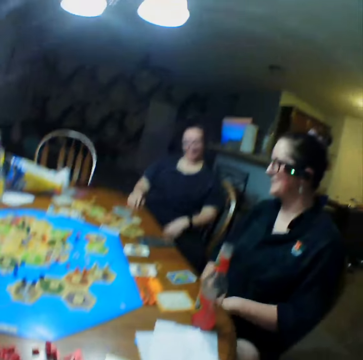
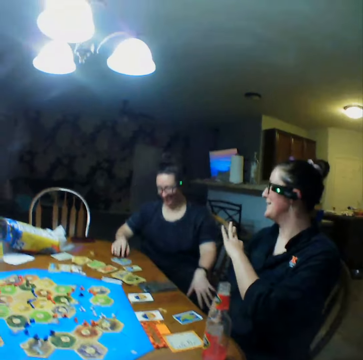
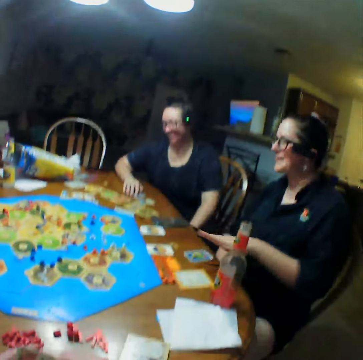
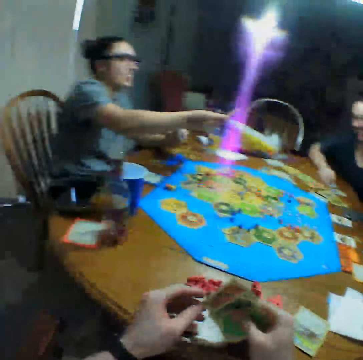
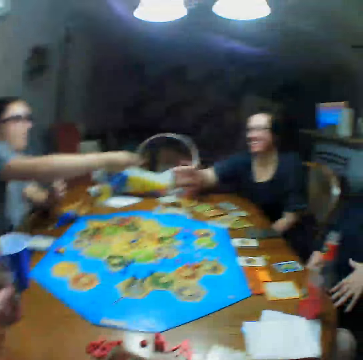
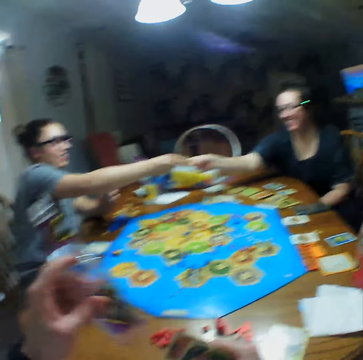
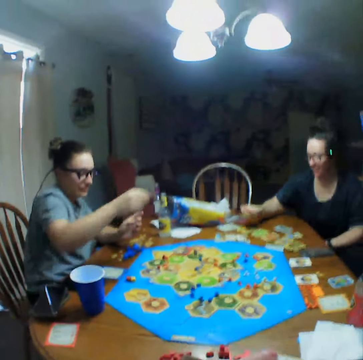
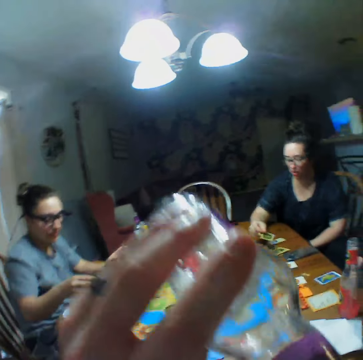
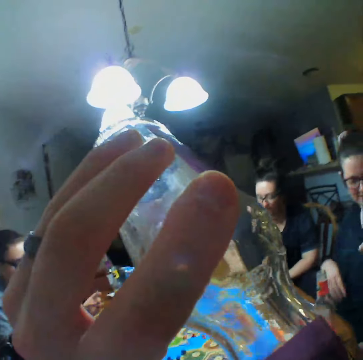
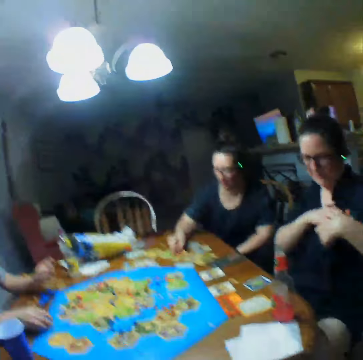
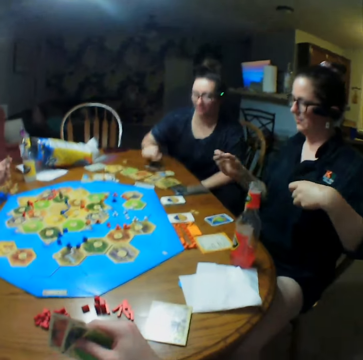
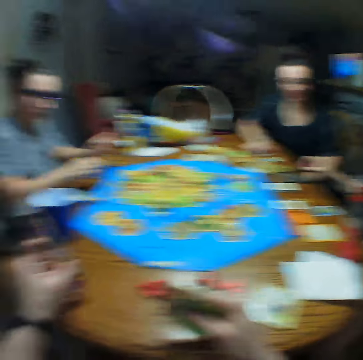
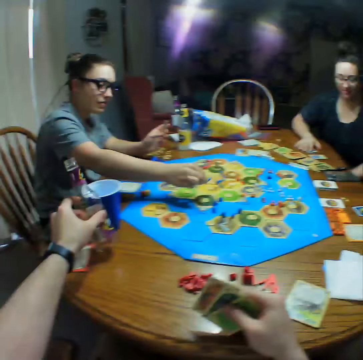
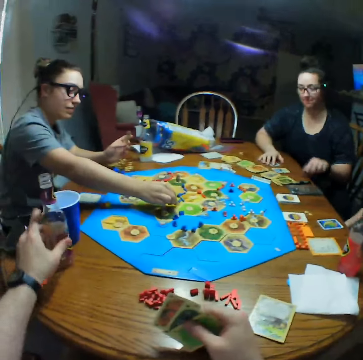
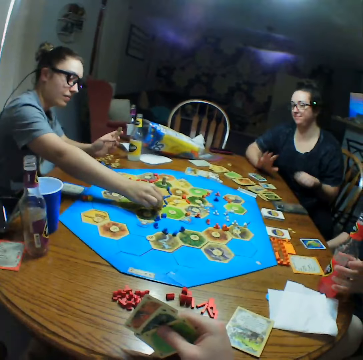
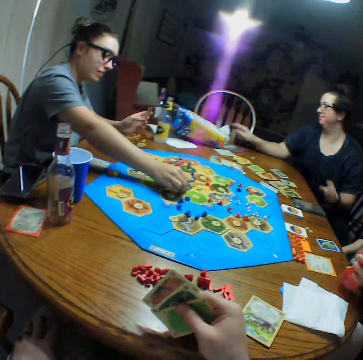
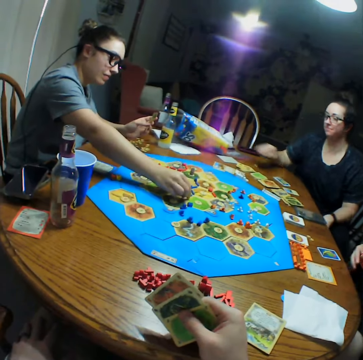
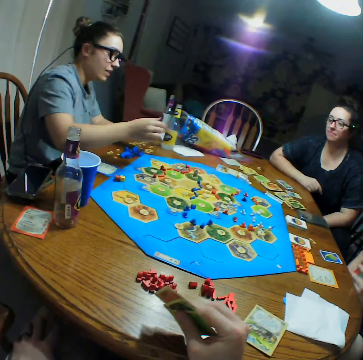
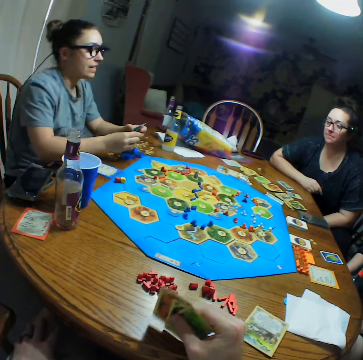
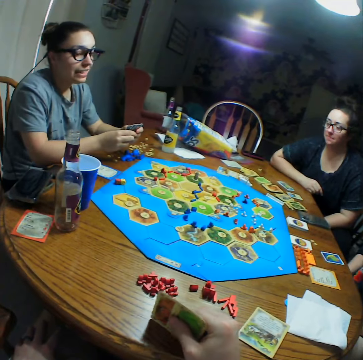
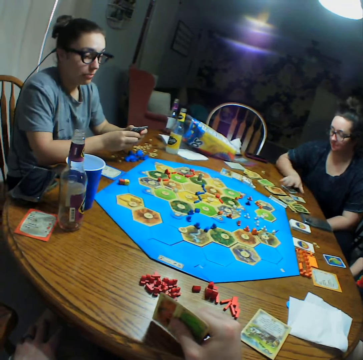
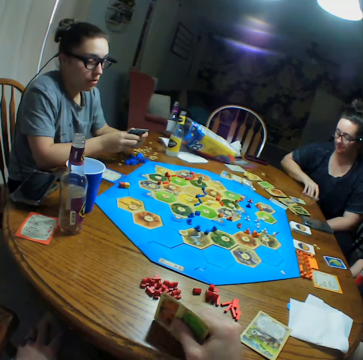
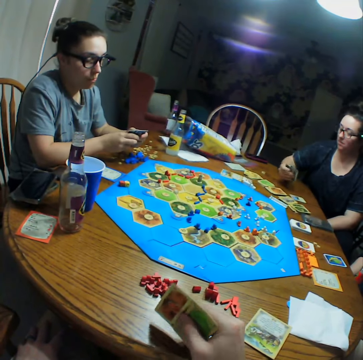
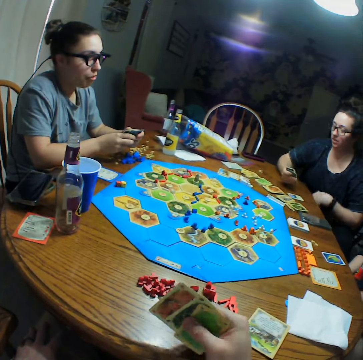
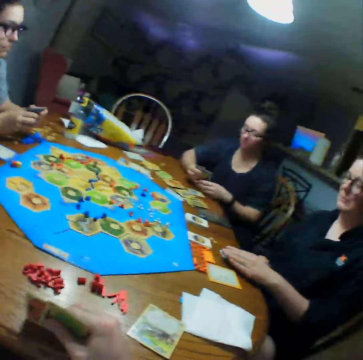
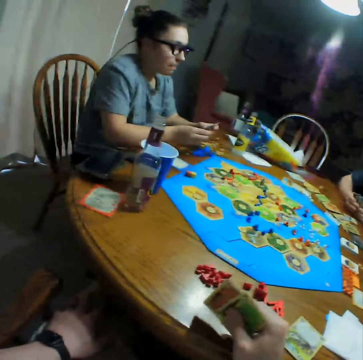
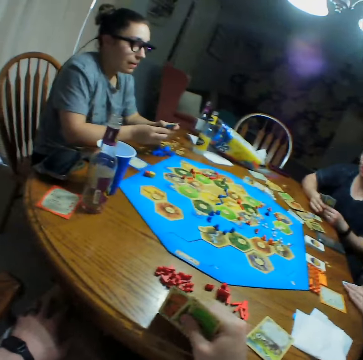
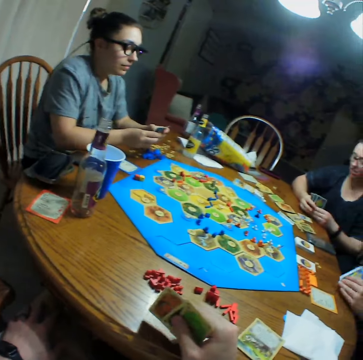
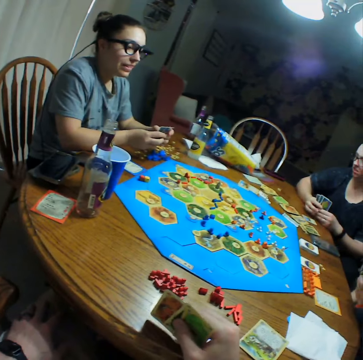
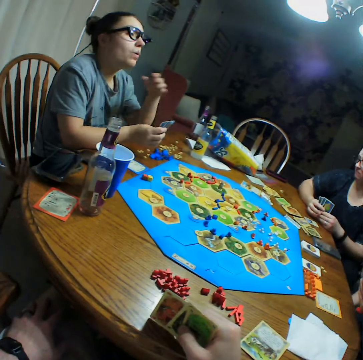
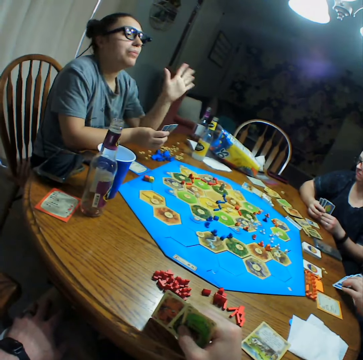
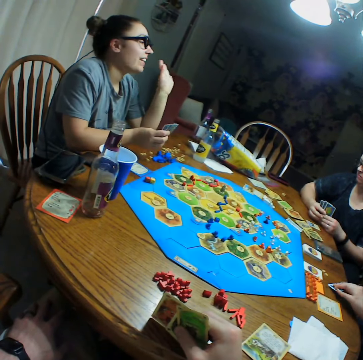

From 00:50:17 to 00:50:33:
A woman talks to another woman. A third woman gives cards to the second woman. The camera wearer drinks a bottle of water. The first woman puts a pen on the table. The camera wearer puts the bottle on the table. The third woman moves pieces on the board. The third woman talks. The first woman talks.

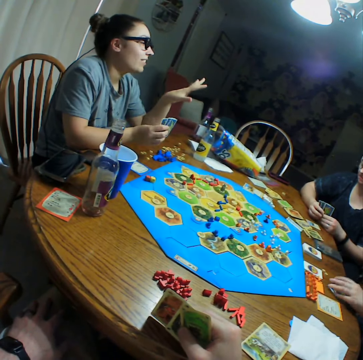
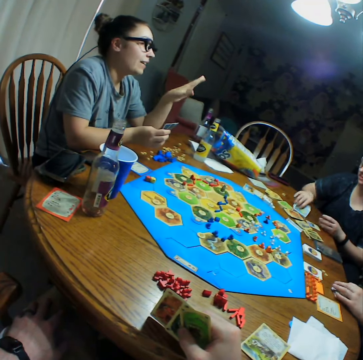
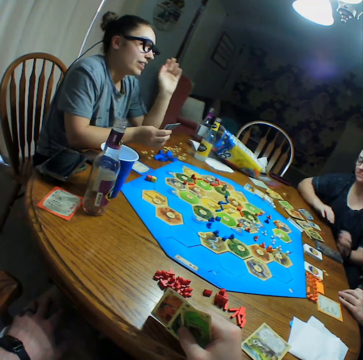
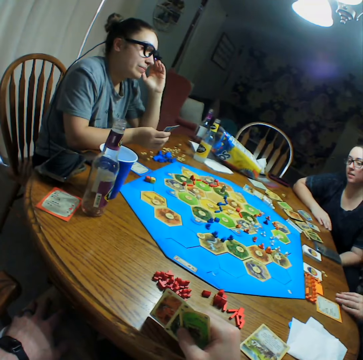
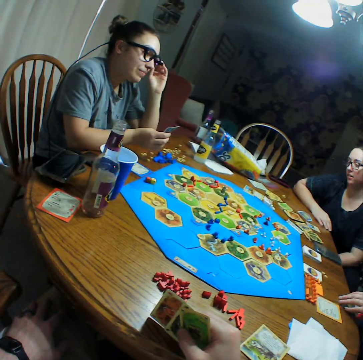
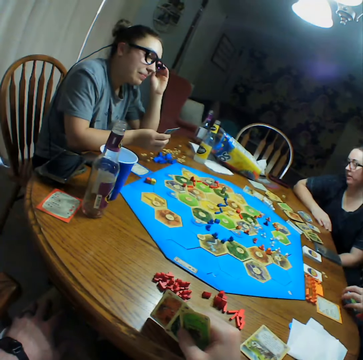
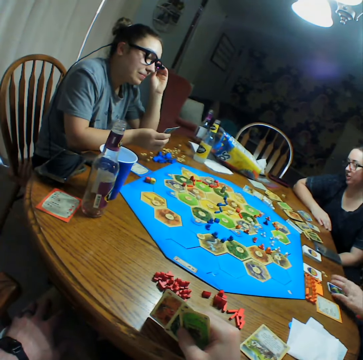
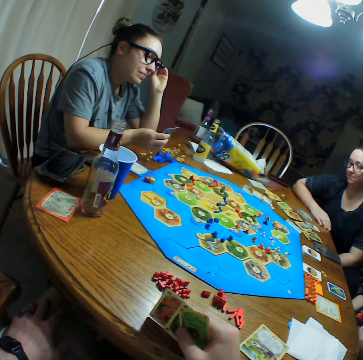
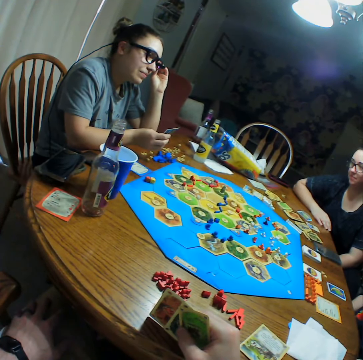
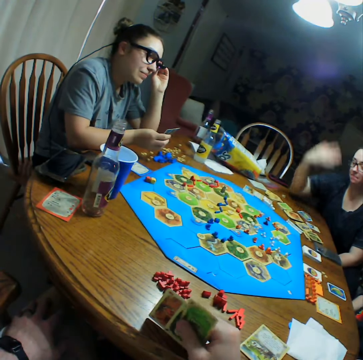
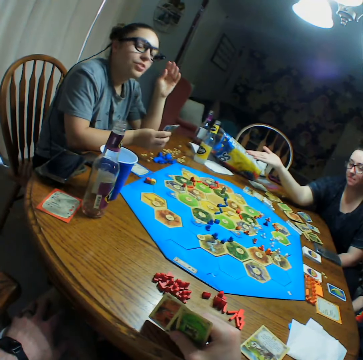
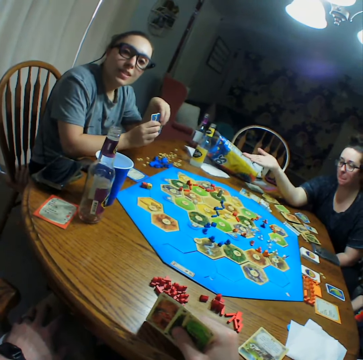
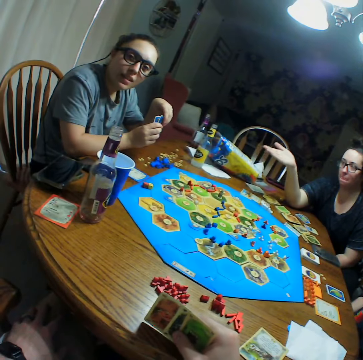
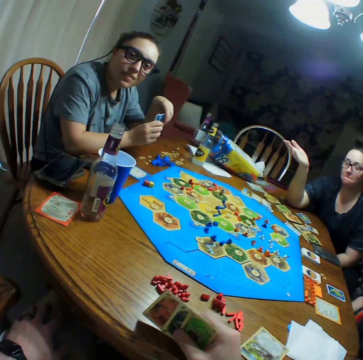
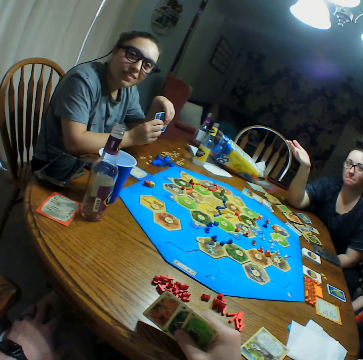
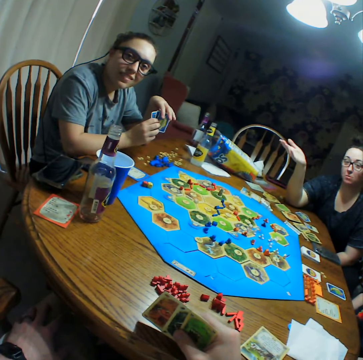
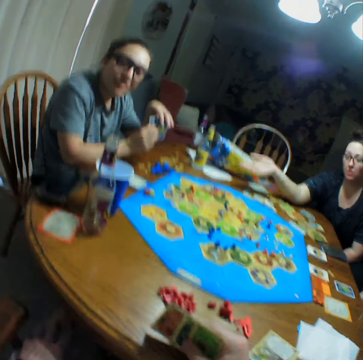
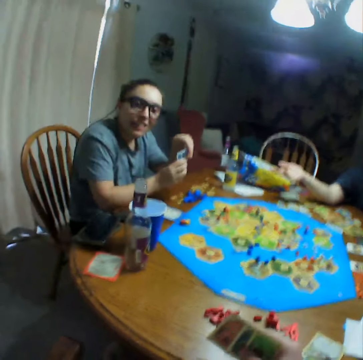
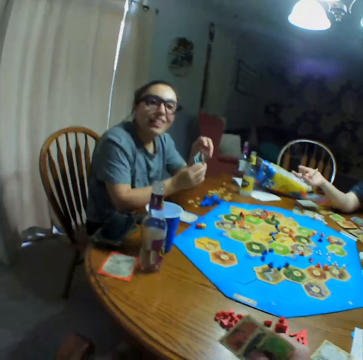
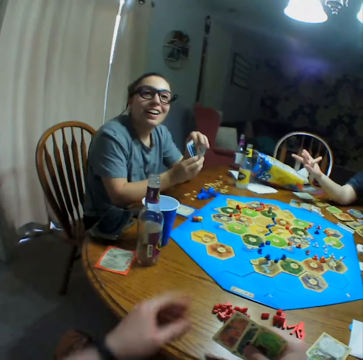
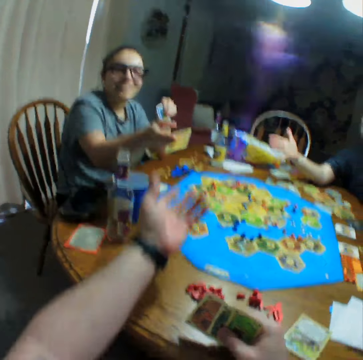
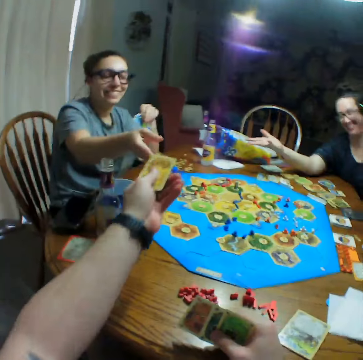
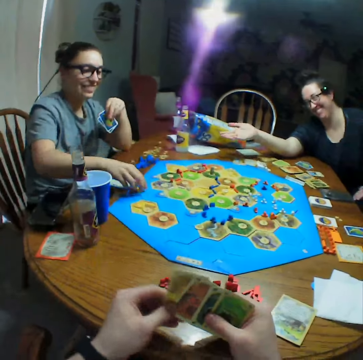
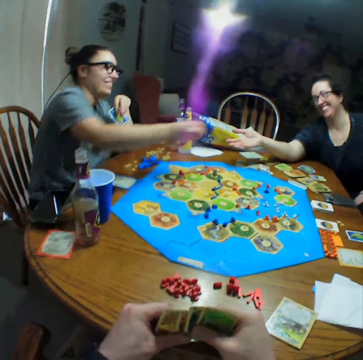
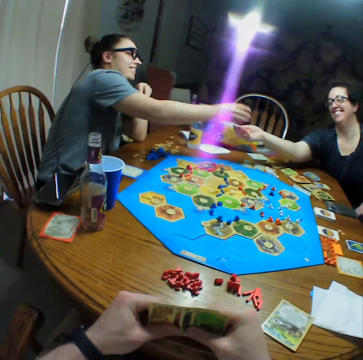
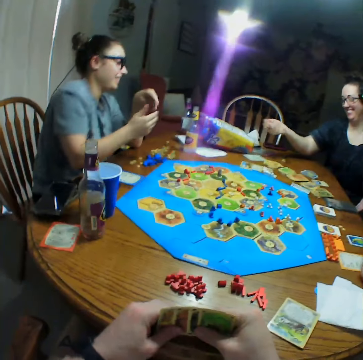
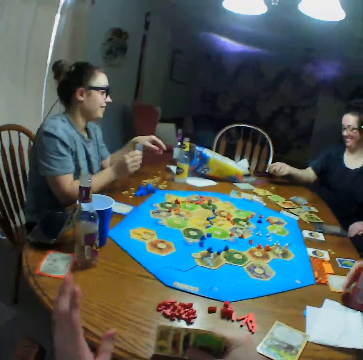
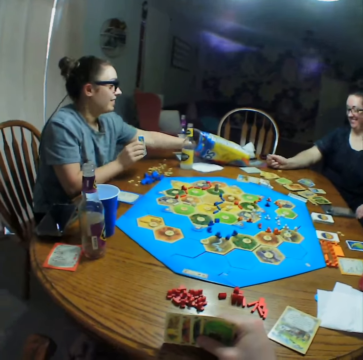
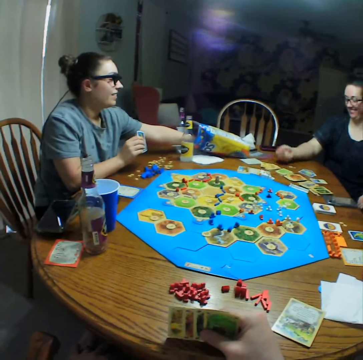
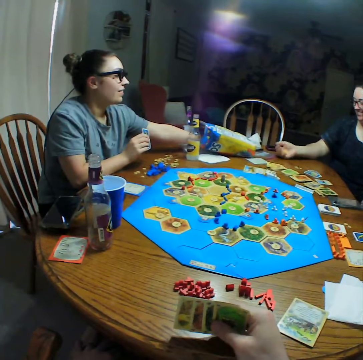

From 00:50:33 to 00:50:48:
A woman puts cards on the table. Another woman talks to the camera wearer. The camera wearer takes a card from the other woman. The other woman gives board game pieces to the first woman.

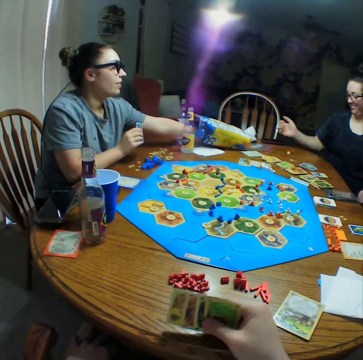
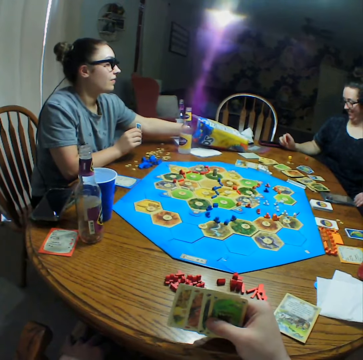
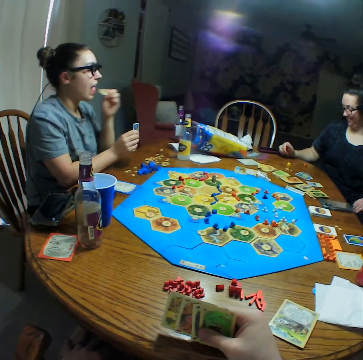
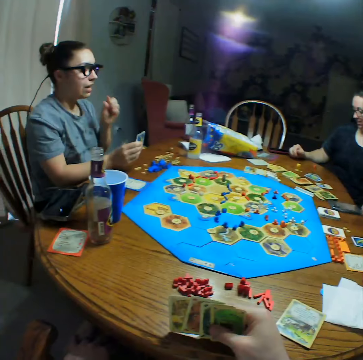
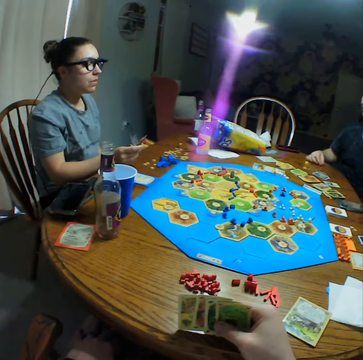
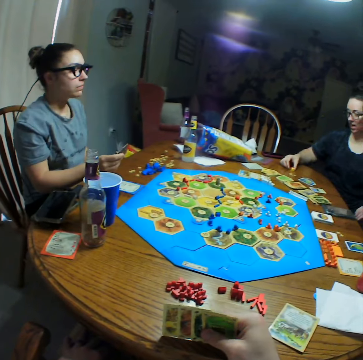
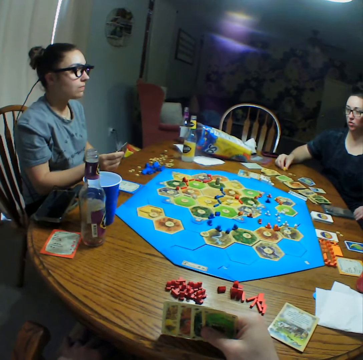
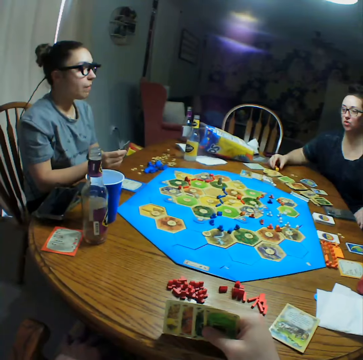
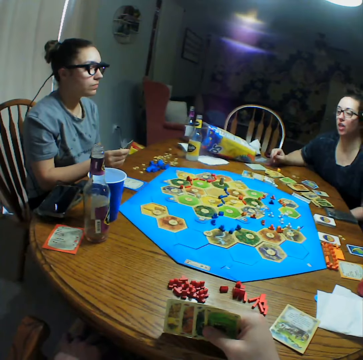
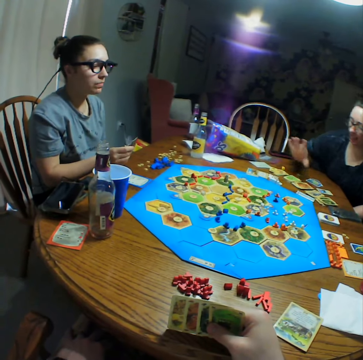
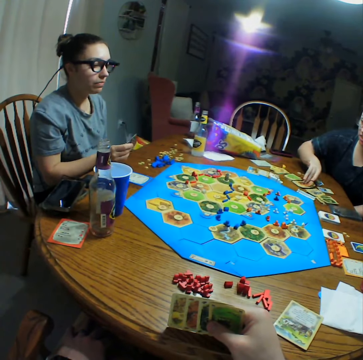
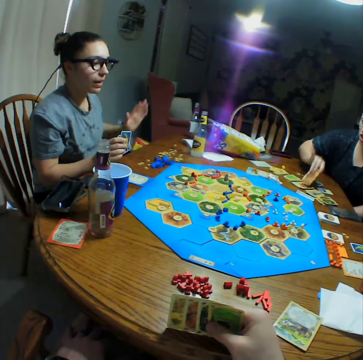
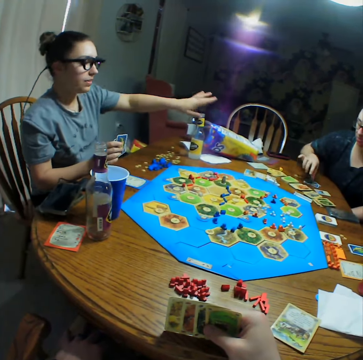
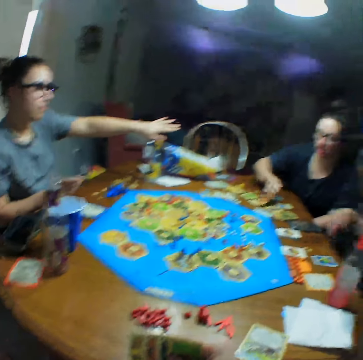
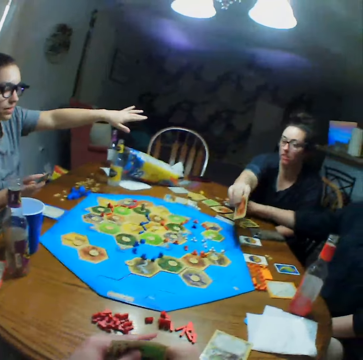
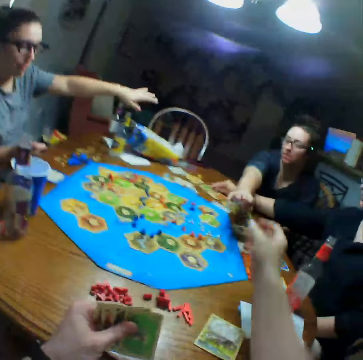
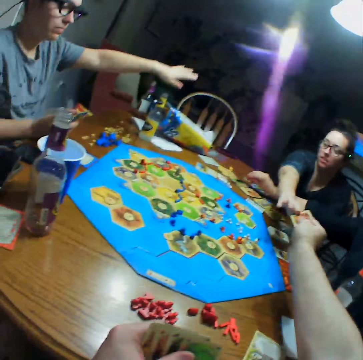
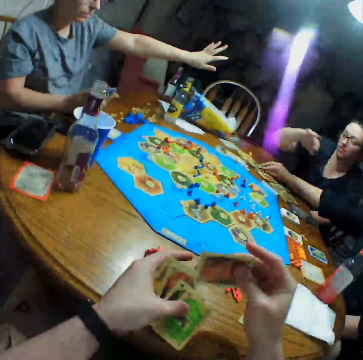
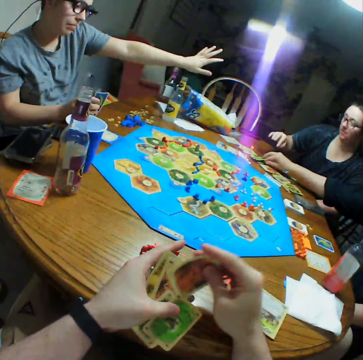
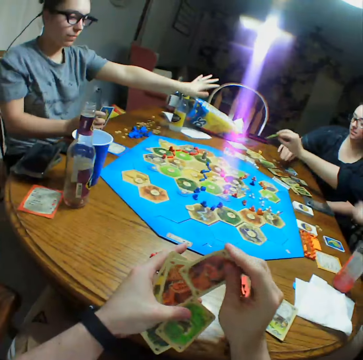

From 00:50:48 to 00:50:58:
A woman throws pieces on the table. Another woman eats the crisps. The first woman moves a piece on the table and moves cards on the table. The camera wearer takes a card from the first woman.
